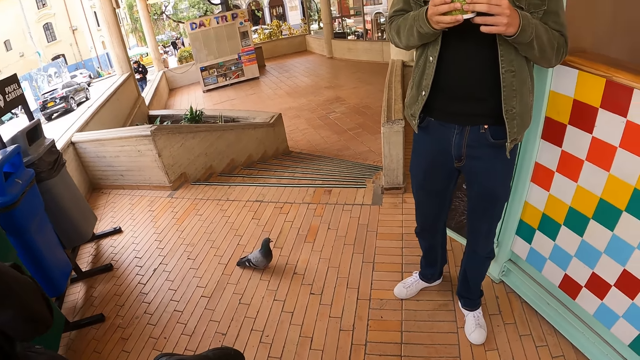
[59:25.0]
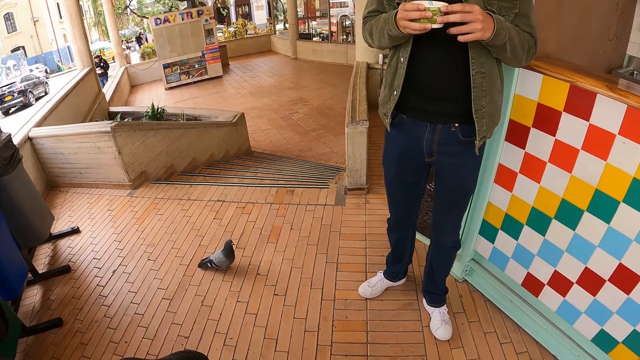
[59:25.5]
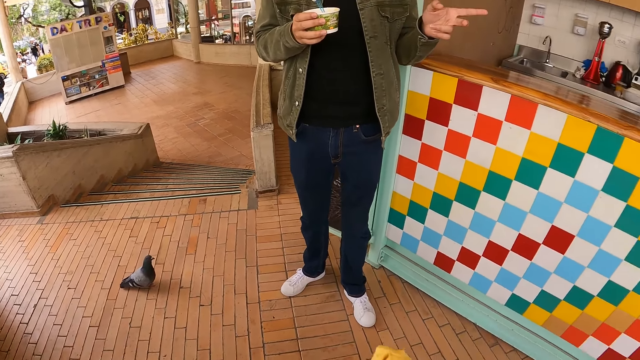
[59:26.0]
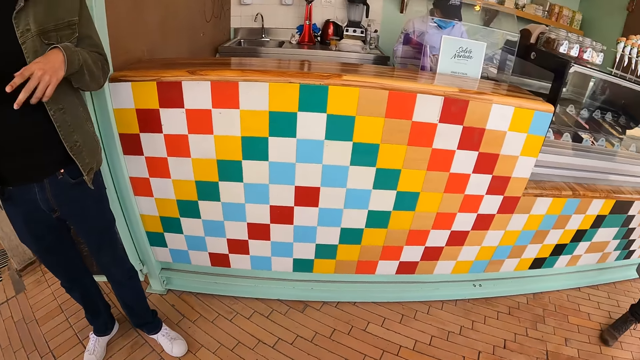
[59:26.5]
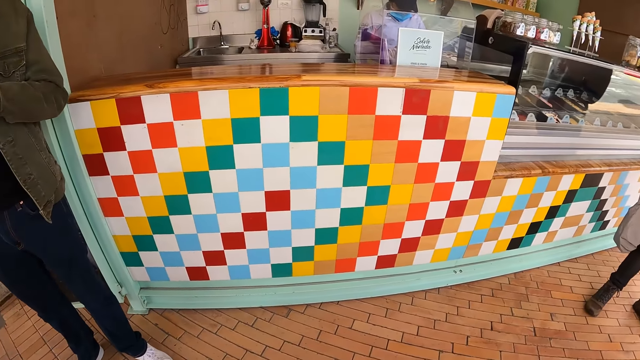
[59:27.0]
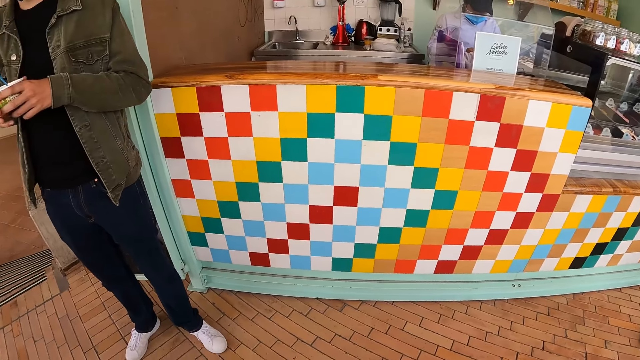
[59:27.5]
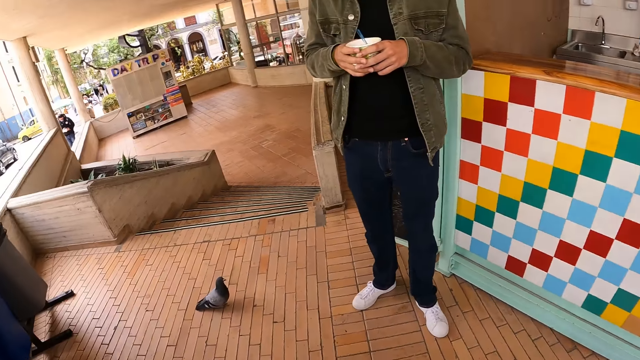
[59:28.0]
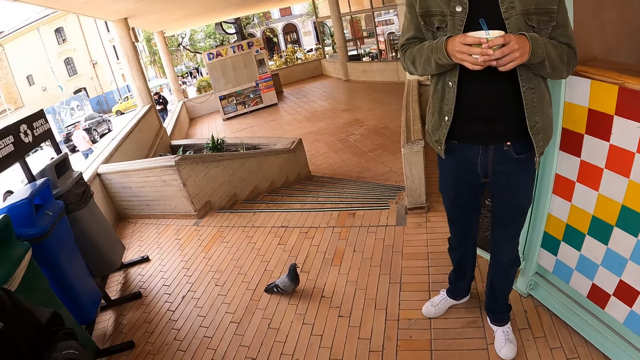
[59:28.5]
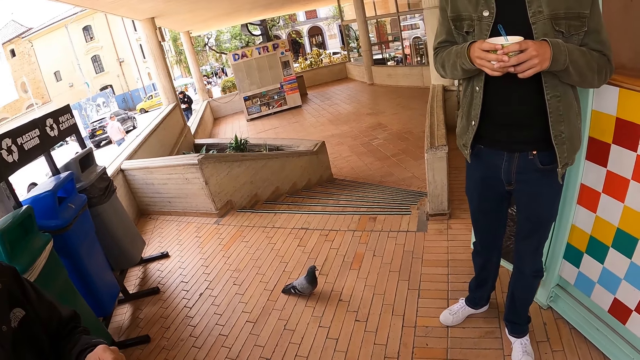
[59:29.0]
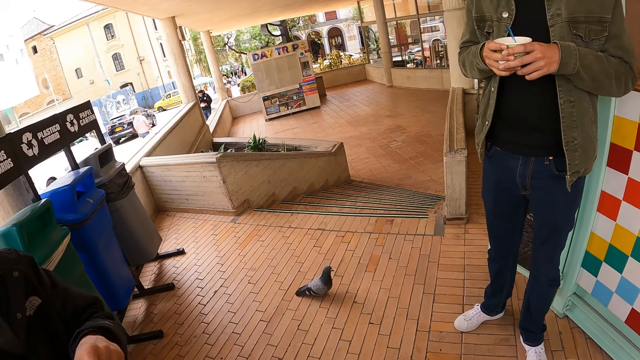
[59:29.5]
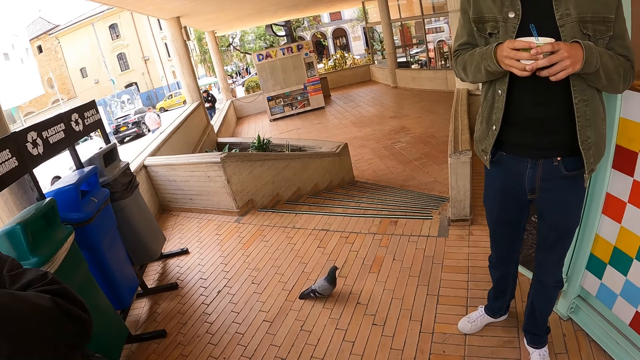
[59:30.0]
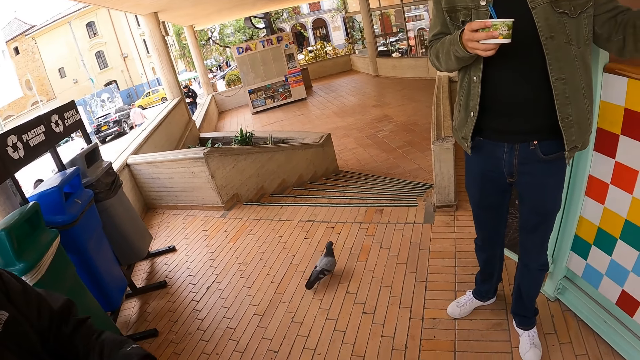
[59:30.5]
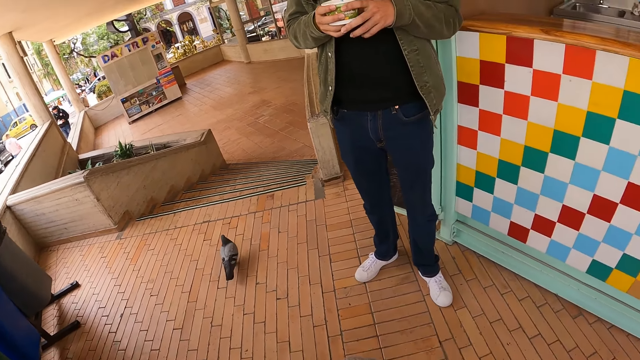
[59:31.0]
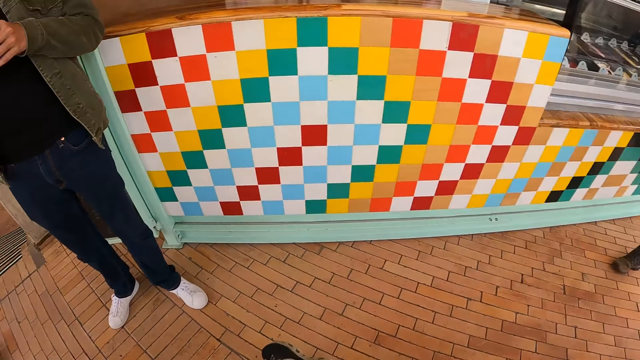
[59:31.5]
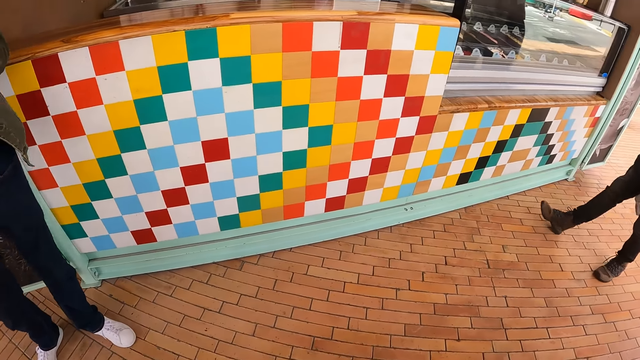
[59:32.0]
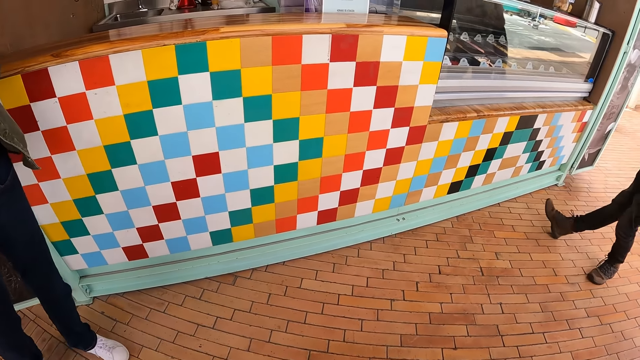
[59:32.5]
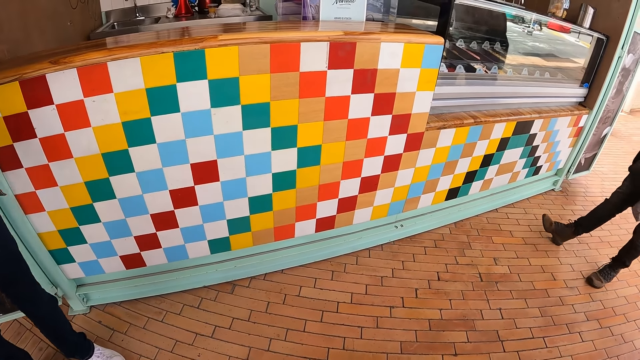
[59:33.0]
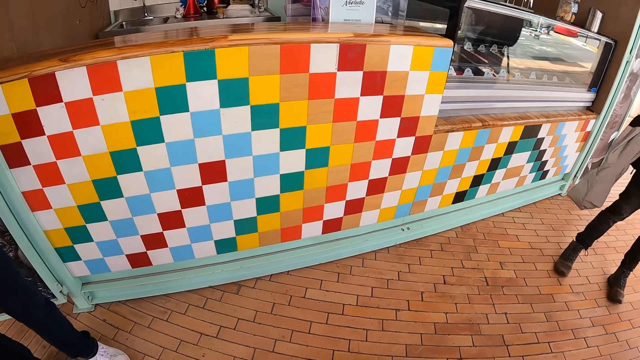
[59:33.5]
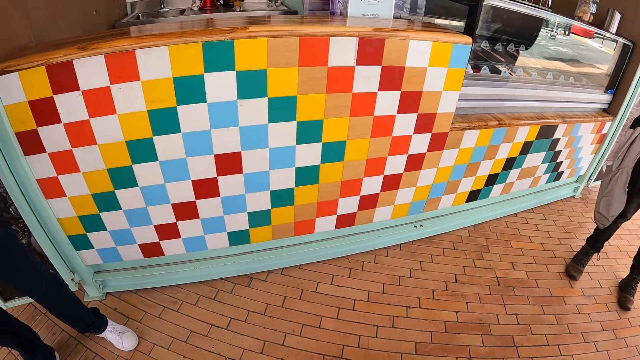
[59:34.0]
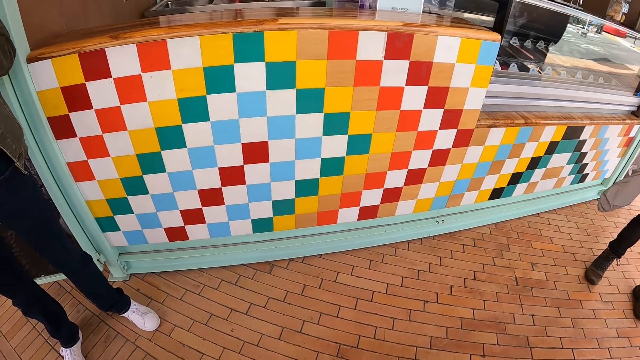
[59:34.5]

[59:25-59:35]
The camera wearer raises the left hand. They look around. A man lifts the left hand. The camera wearer looks around. Another man raises the left hand with a spoon. The first man lifts the left hand. The camera wearer looks around.

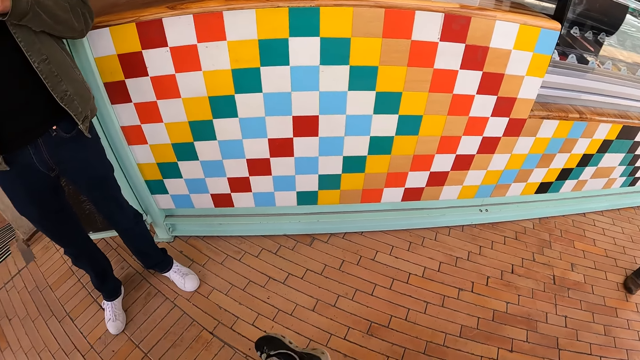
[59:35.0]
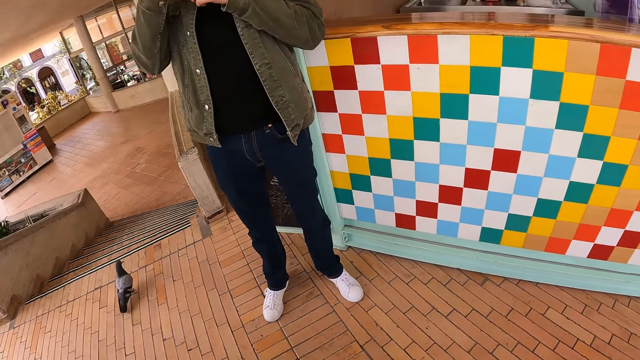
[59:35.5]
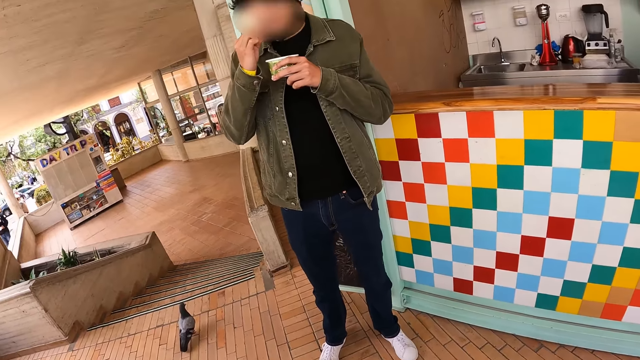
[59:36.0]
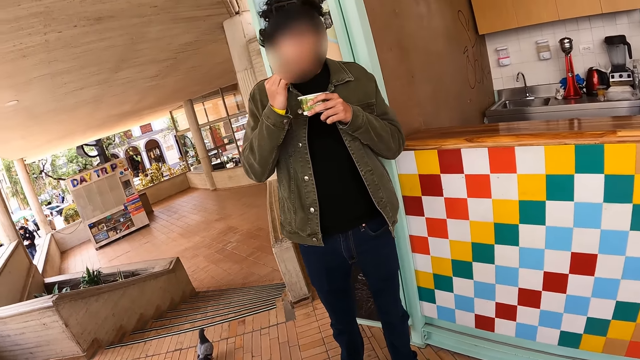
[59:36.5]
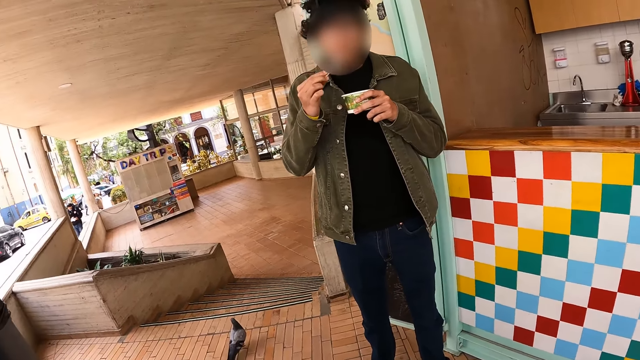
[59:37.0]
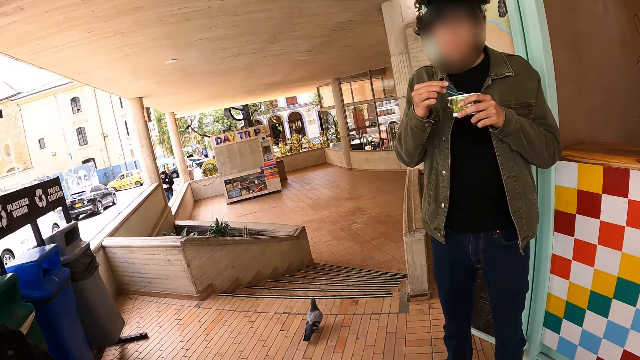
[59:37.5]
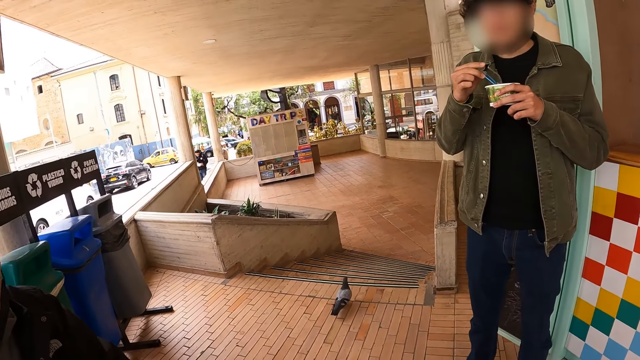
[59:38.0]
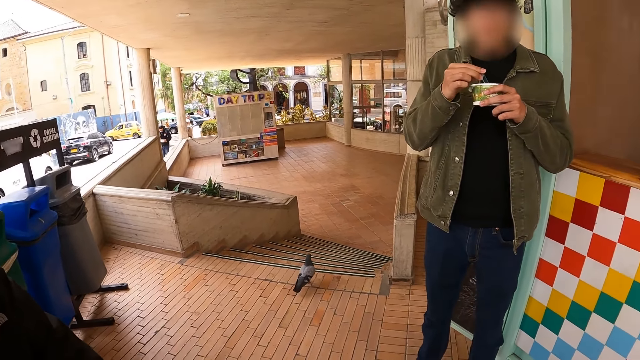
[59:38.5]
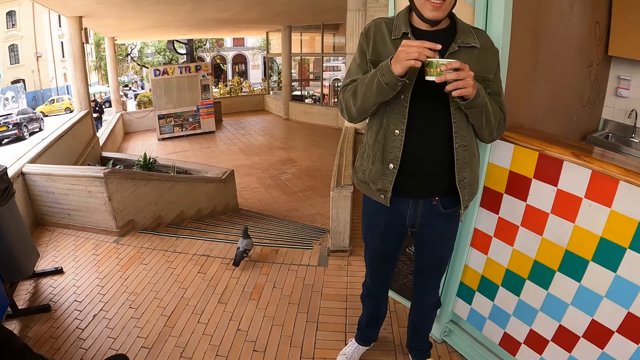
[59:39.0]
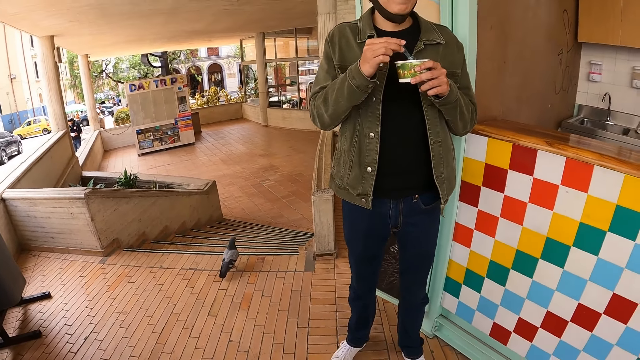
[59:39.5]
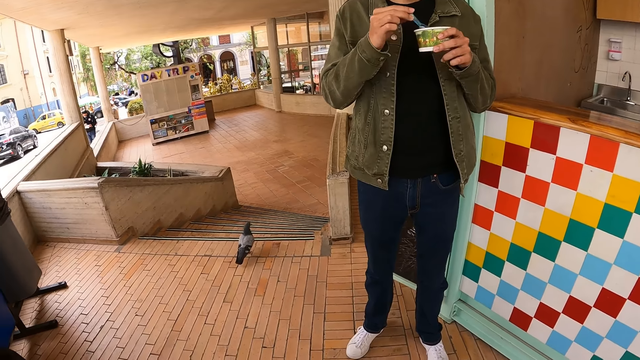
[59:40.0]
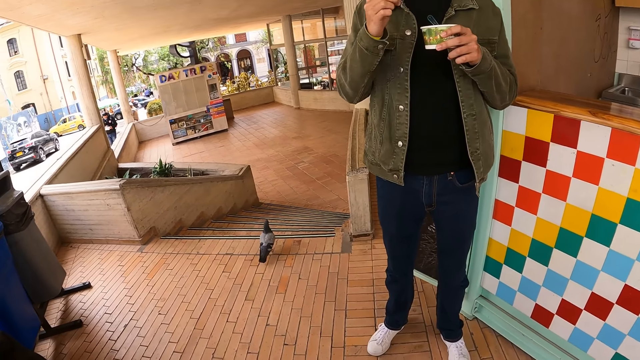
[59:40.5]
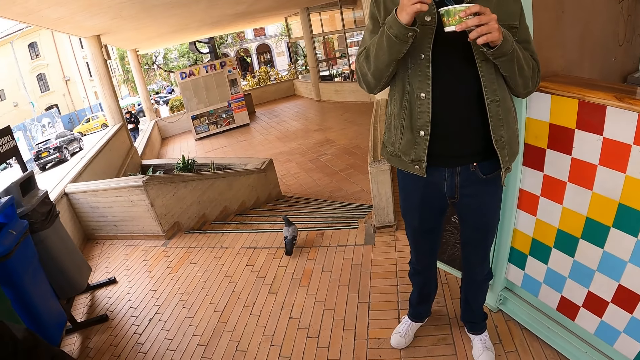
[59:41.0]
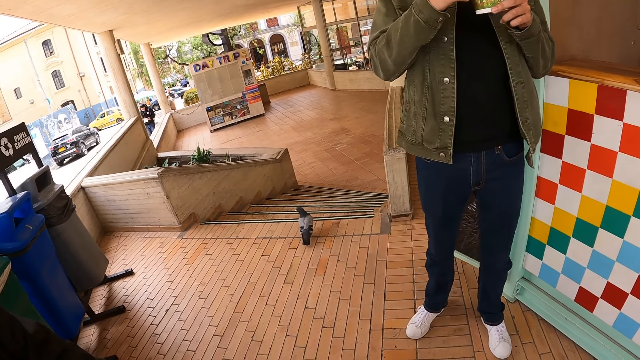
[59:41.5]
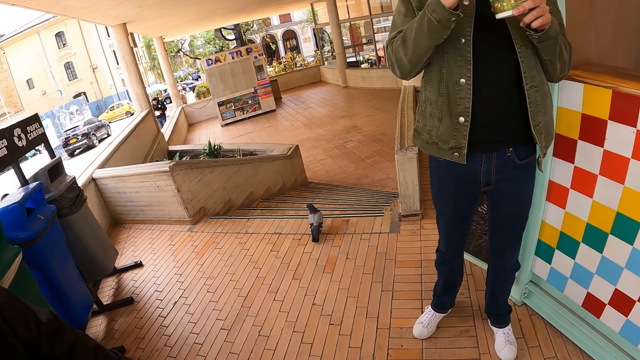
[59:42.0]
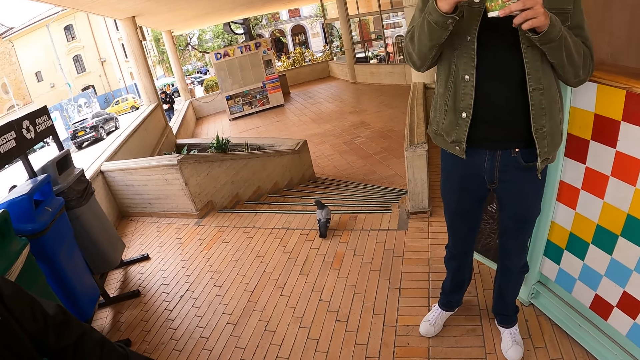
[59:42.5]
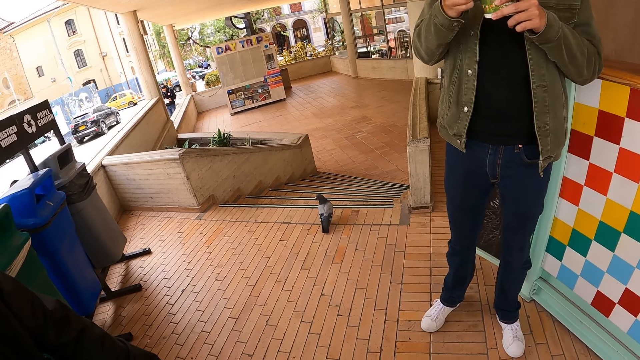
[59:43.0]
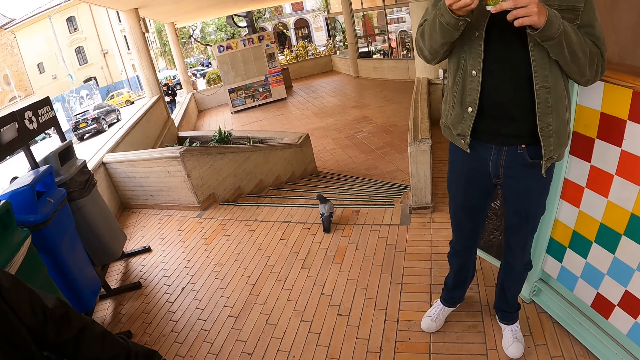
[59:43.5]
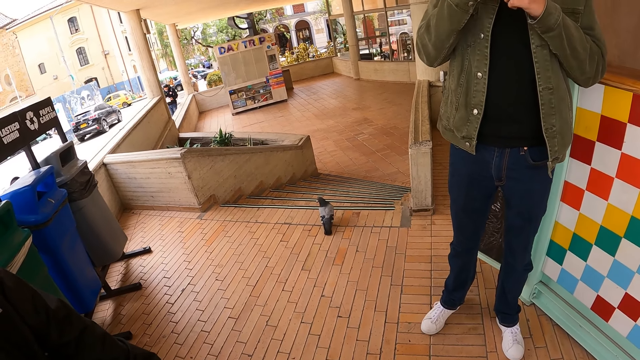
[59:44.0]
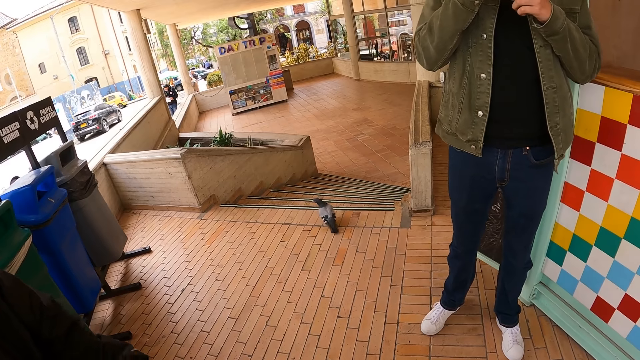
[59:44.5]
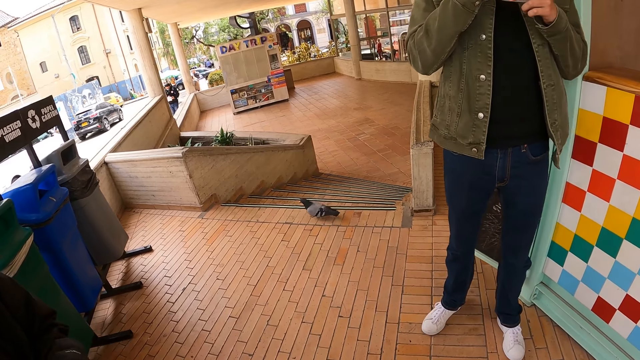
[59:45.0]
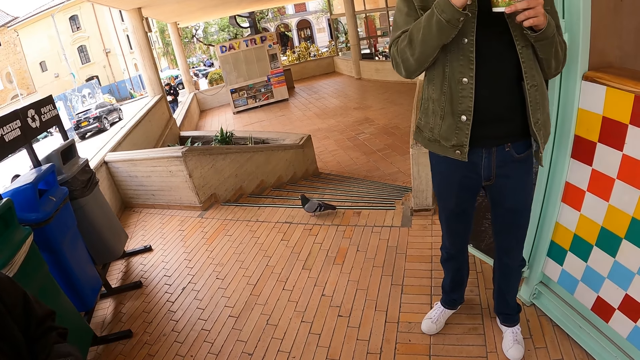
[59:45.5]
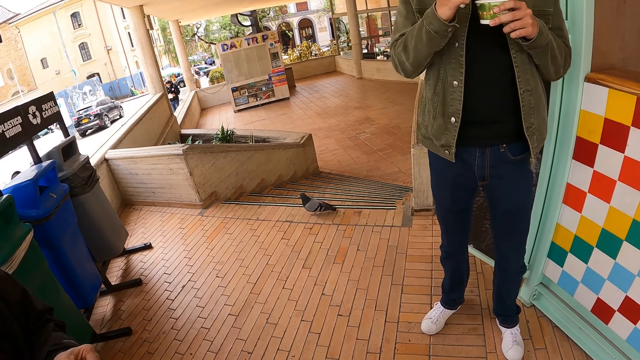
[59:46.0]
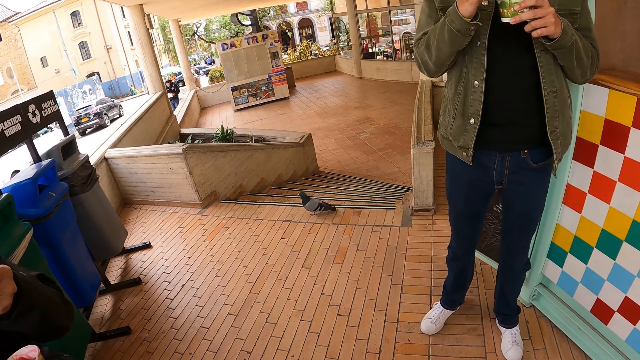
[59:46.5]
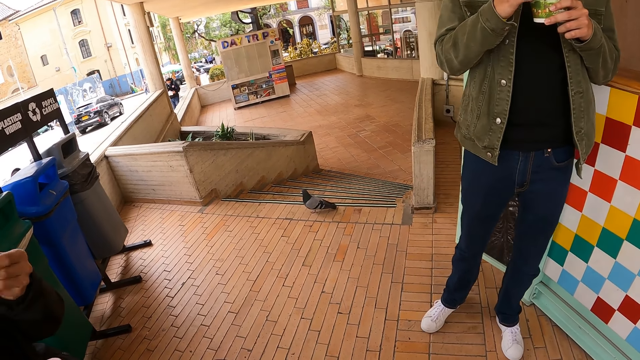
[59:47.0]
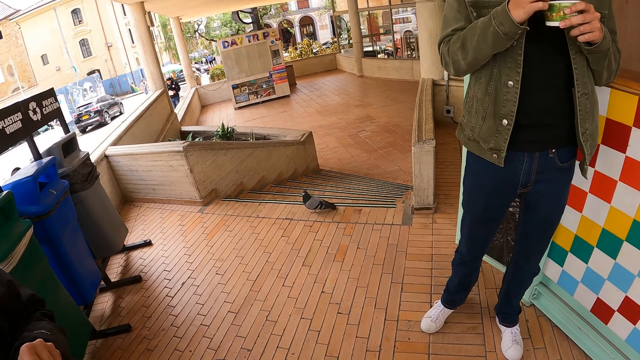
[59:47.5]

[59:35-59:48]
A man eats food in a spoon. The camera wearer looks around. The man holds a container. The man eats food in the spoon. Another man raises the left hand with a spoon.
